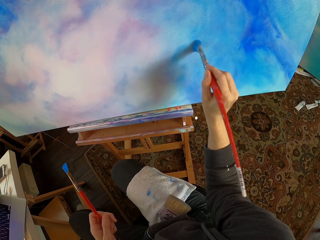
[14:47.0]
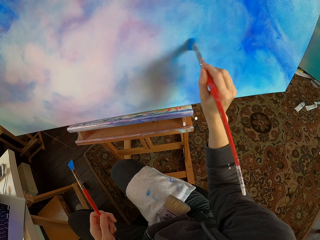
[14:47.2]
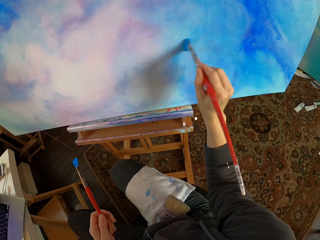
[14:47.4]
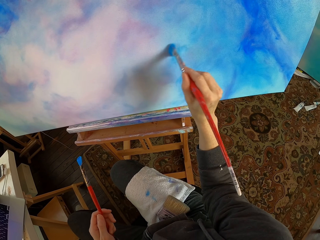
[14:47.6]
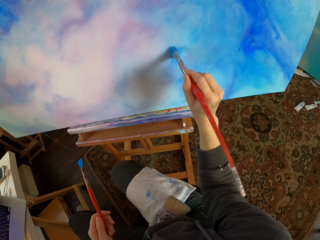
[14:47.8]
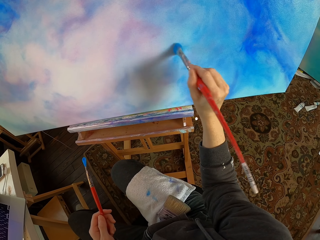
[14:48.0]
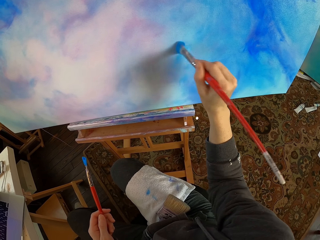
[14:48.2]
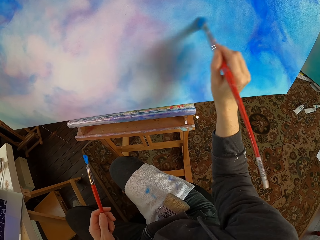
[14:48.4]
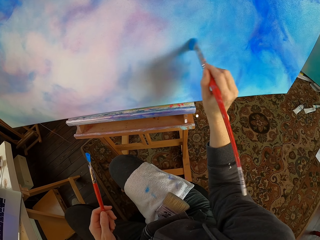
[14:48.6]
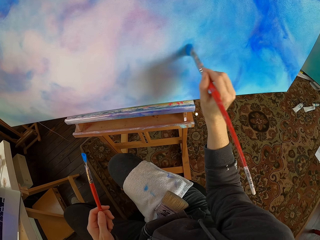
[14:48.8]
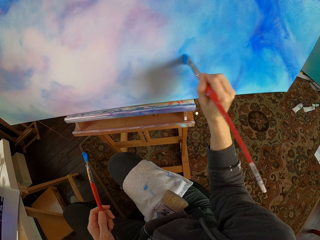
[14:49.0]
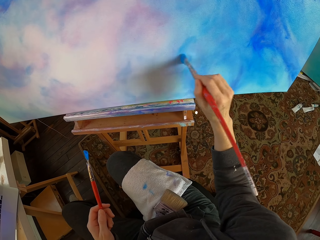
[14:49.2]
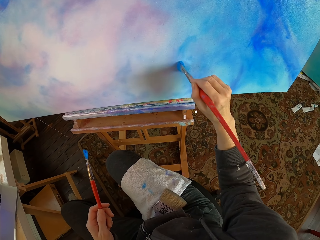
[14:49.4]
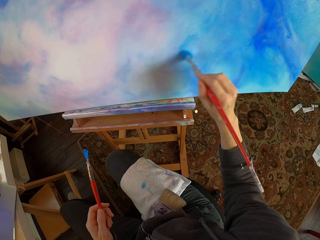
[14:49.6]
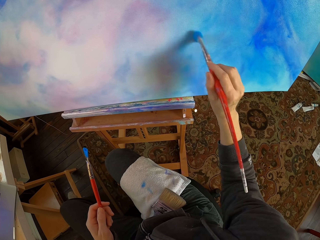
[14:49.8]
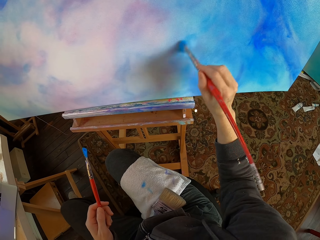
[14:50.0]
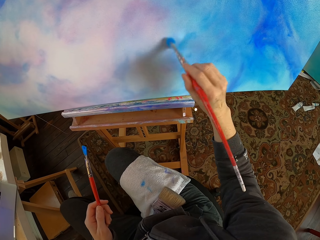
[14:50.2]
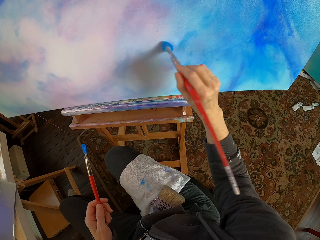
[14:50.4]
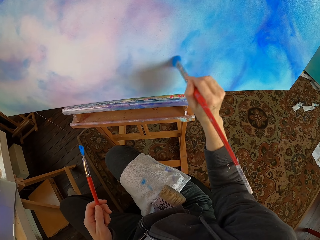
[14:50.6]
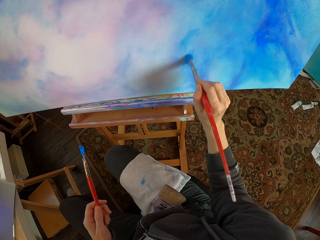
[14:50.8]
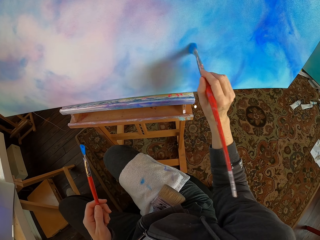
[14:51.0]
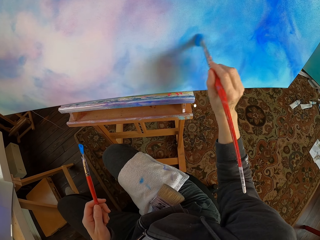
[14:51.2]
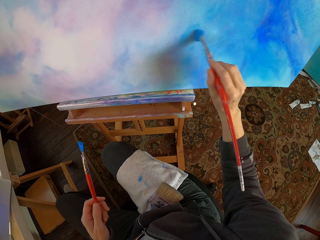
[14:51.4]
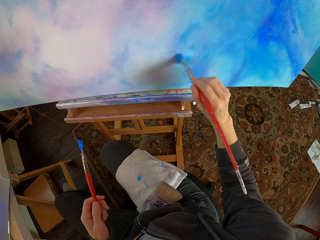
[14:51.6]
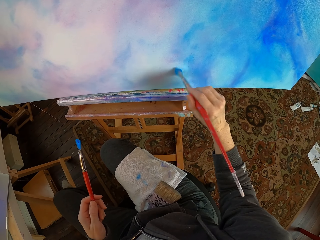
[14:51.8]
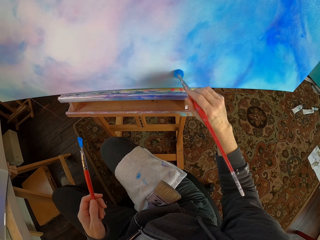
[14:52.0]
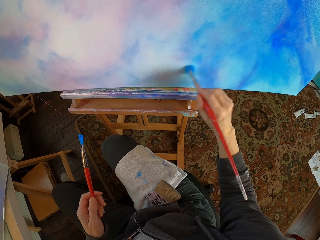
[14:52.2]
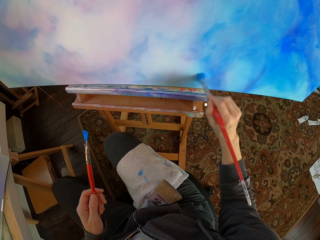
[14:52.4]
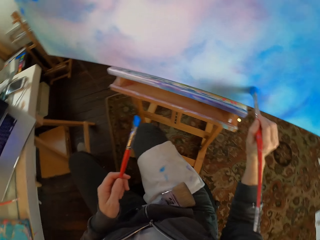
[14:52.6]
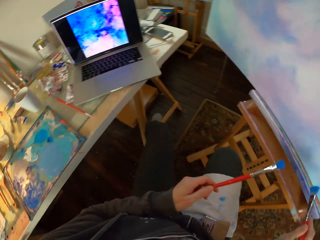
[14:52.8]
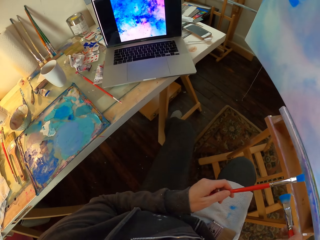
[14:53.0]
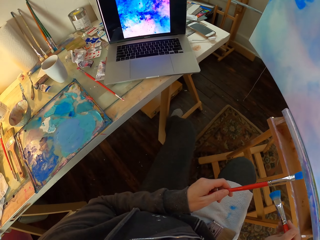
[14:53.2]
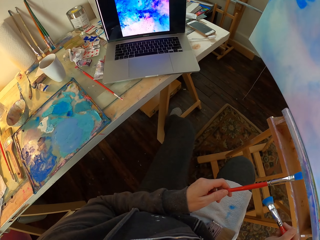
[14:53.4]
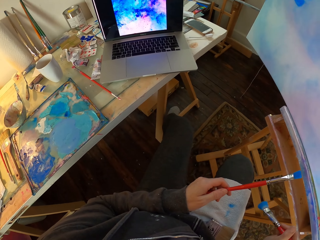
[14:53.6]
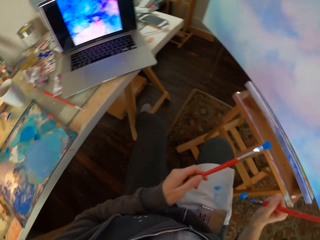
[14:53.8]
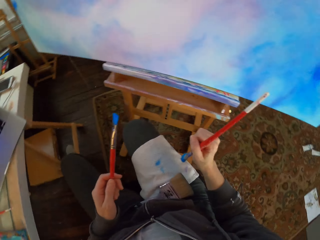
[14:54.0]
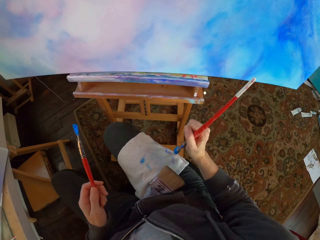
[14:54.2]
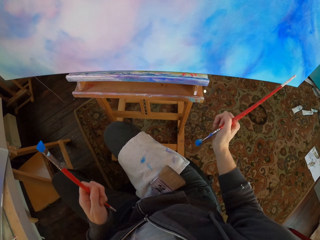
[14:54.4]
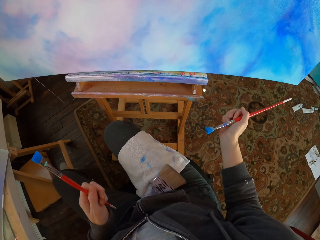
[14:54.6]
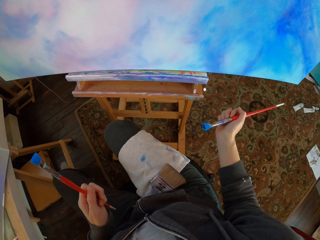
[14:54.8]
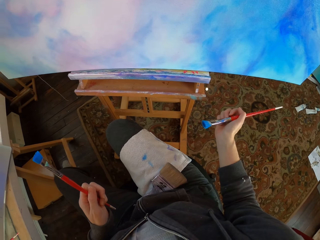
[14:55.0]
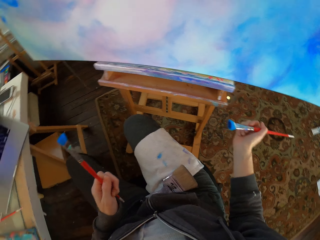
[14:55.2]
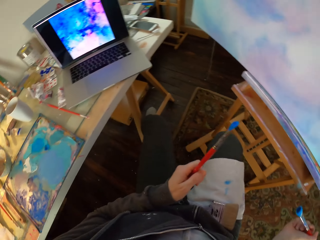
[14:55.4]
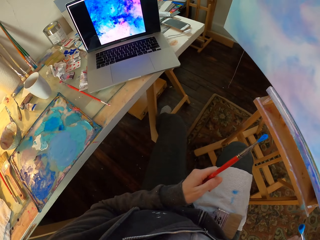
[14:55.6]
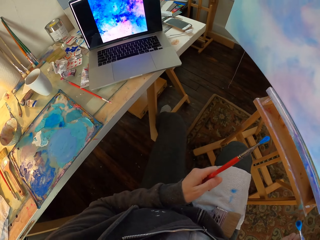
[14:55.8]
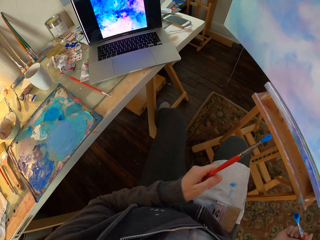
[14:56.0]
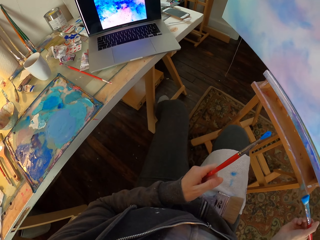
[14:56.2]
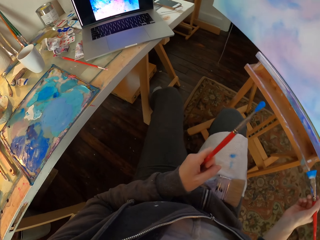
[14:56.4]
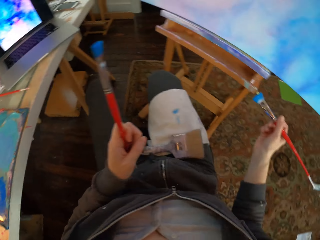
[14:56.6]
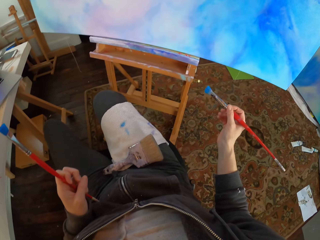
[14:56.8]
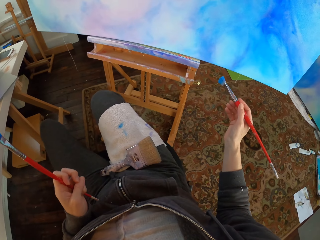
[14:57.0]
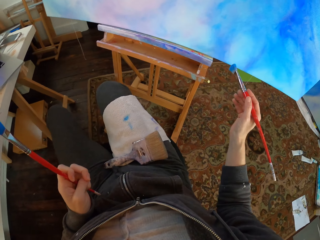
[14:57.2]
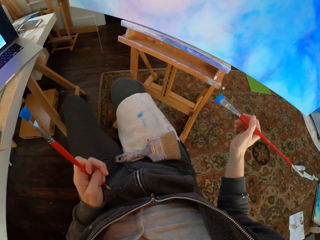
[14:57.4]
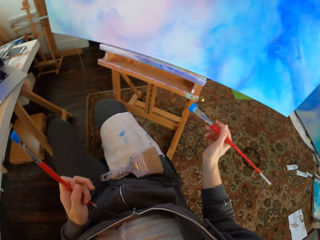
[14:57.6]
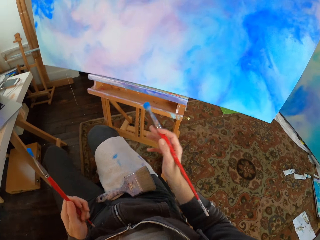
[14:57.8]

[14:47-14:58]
The camera wearer looks at the paint.

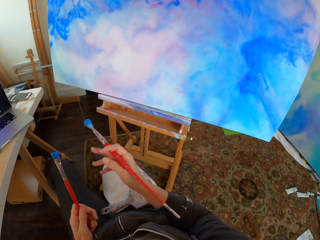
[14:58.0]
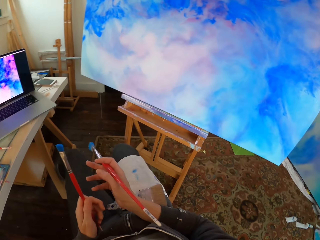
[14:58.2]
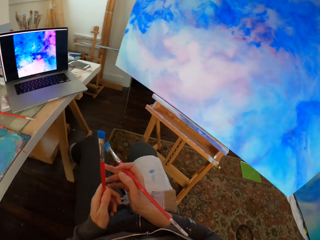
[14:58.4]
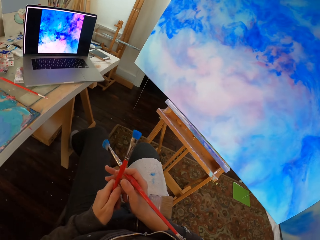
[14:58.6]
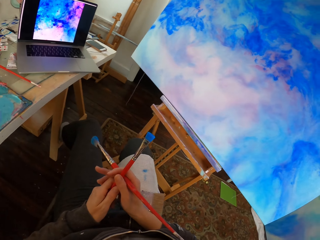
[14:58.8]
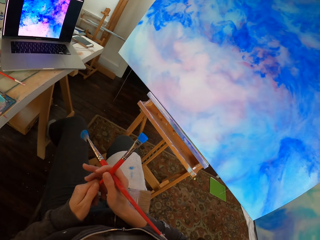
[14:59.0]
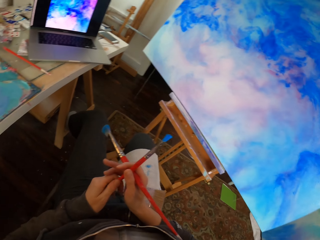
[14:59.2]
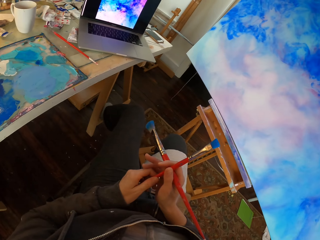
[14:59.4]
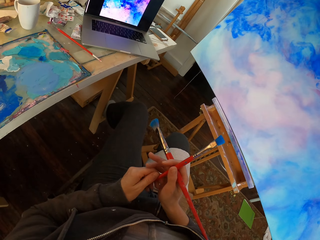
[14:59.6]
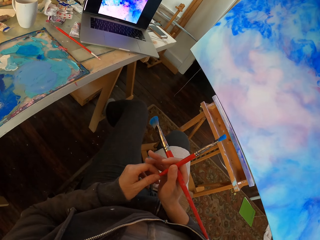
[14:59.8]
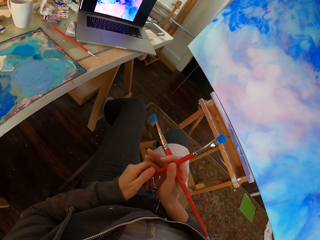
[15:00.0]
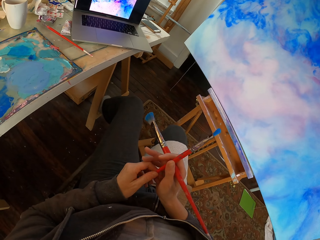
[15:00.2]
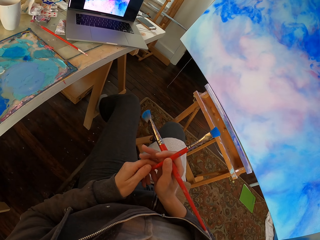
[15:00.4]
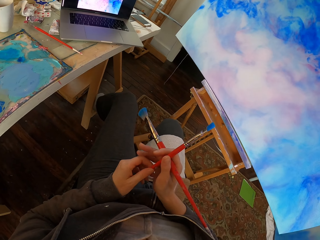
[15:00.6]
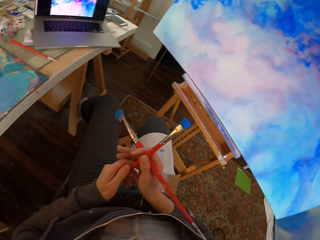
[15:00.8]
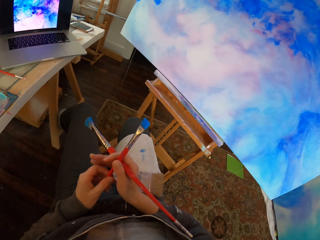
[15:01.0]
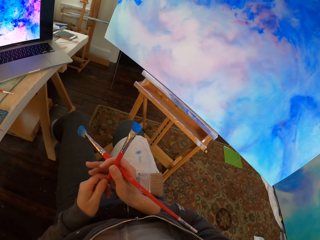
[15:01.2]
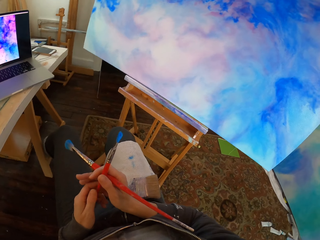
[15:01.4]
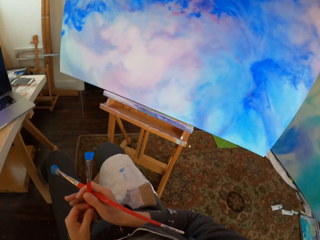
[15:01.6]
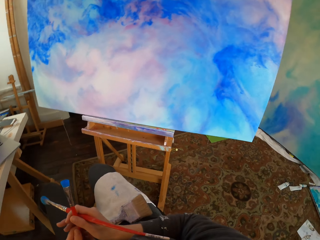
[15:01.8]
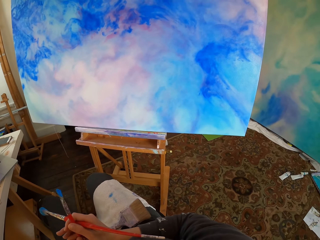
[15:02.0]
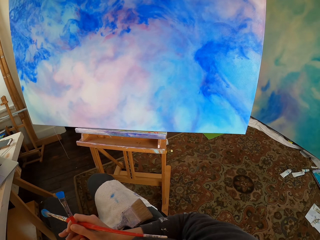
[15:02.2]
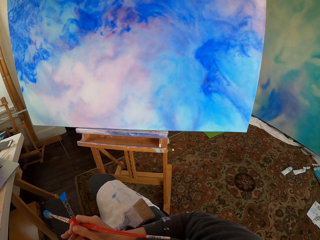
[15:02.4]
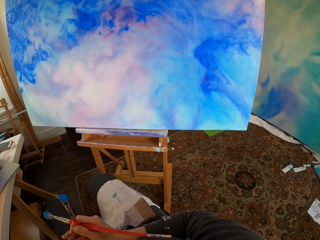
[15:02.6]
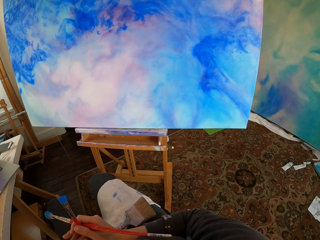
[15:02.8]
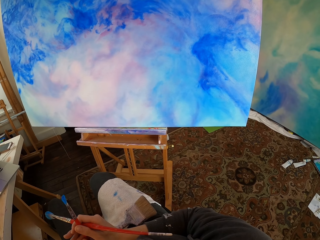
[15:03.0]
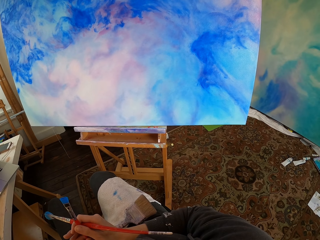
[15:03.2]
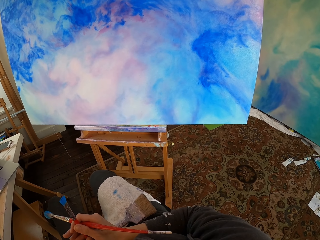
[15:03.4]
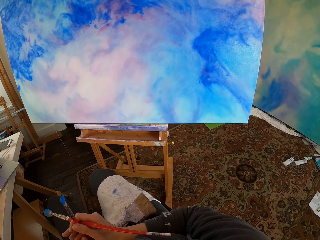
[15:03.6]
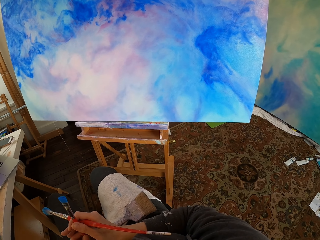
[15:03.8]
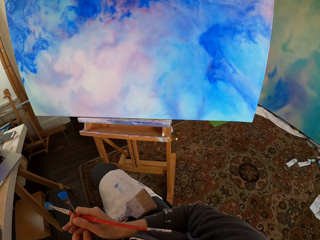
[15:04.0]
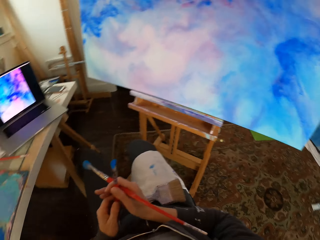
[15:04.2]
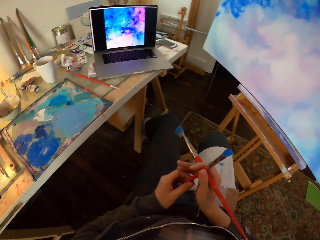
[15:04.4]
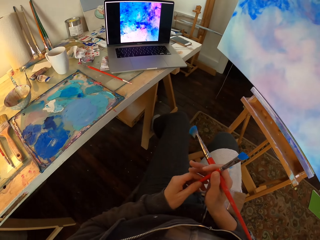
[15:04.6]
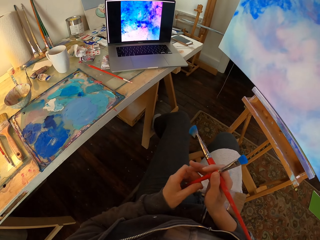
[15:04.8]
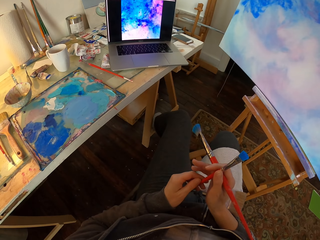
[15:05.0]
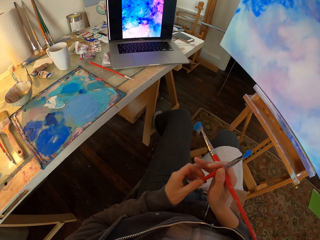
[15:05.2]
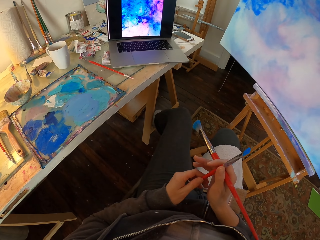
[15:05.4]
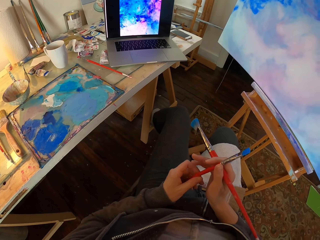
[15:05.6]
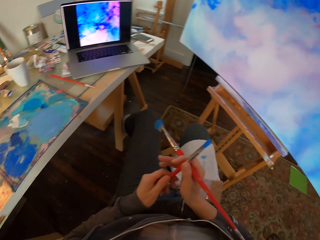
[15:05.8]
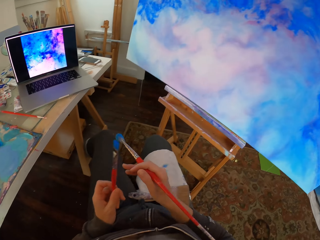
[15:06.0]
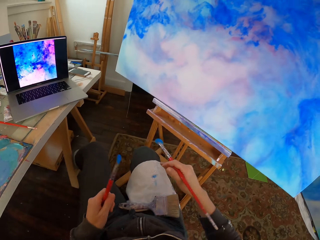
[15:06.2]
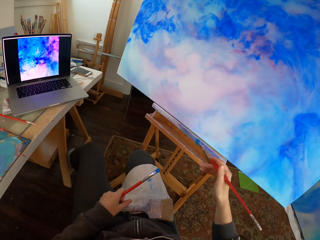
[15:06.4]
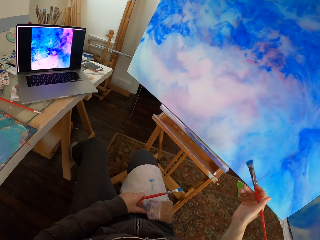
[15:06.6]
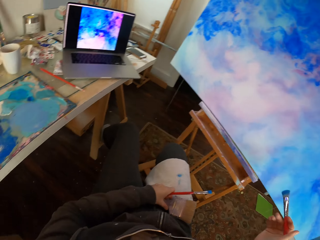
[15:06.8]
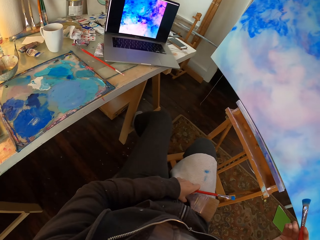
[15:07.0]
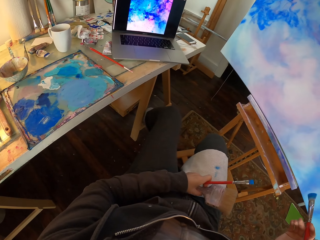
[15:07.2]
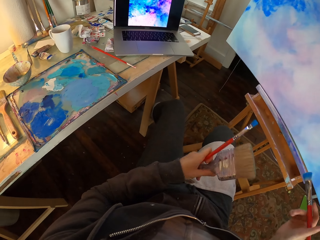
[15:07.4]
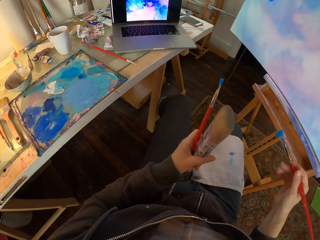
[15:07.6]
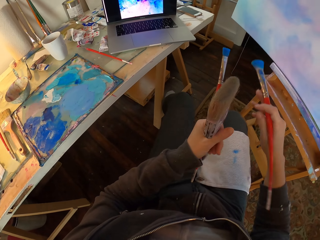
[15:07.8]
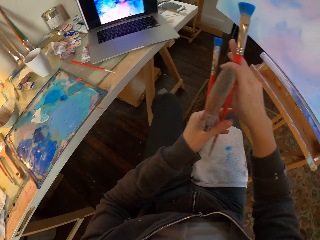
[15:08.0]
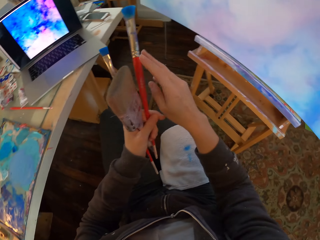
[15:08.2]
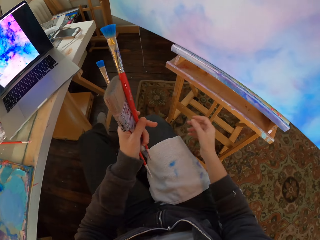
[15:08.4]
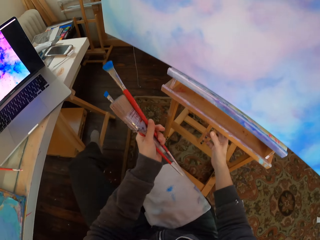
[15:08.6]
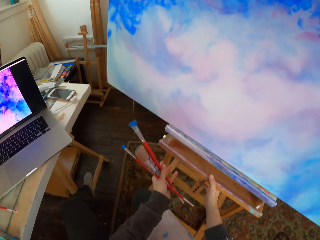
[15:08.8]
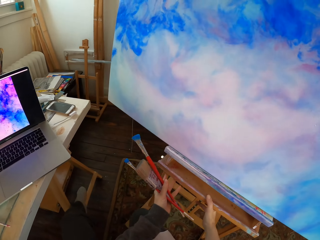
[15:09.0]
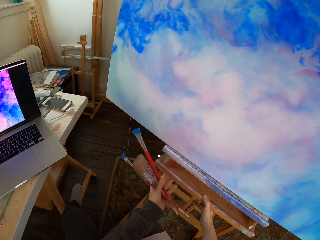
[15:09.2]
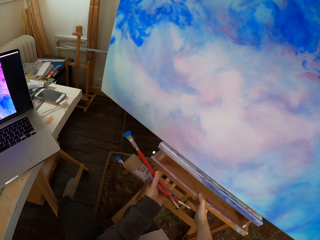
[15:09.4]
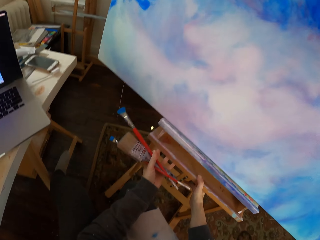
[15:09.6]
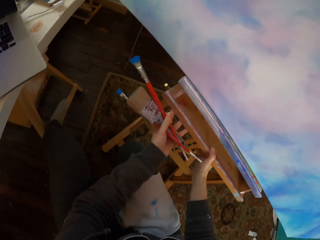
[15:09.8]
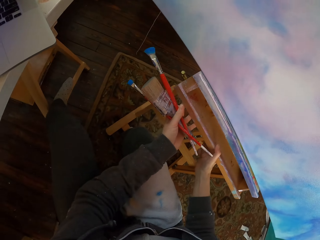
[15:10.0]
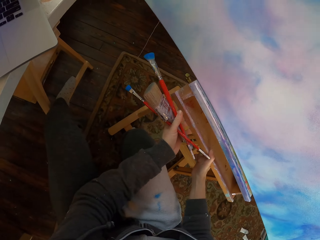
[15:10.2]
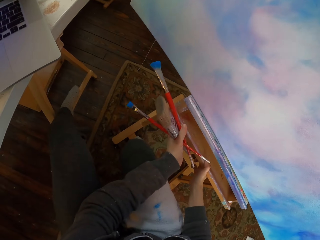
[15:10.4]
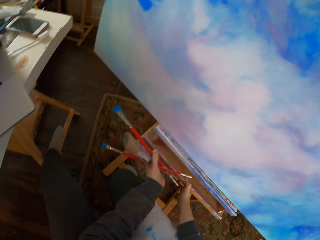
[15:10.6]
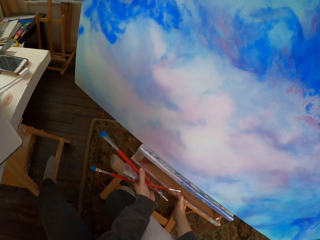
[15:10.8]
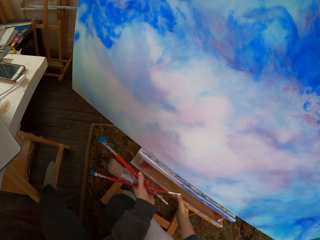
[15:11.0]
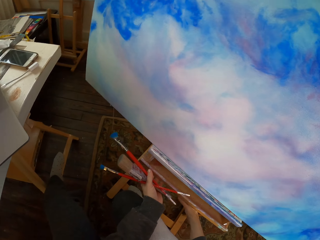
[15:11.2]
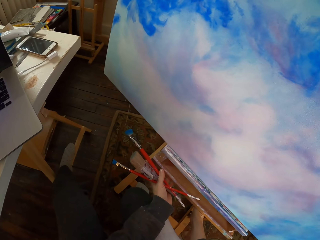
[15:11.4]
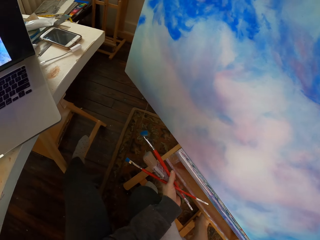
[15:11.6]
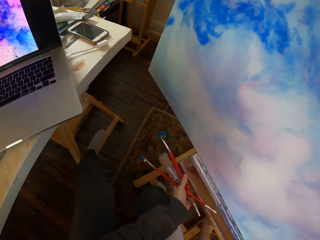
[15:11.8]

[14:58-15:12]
The camera wearer holds the paint. They pick the other brush. They hold the drawer.
